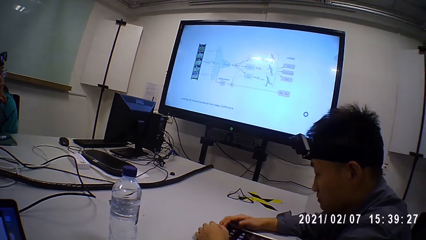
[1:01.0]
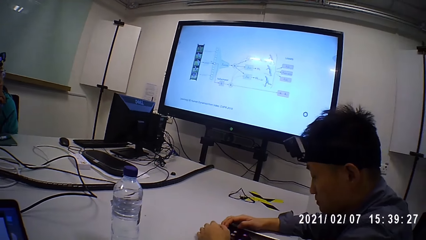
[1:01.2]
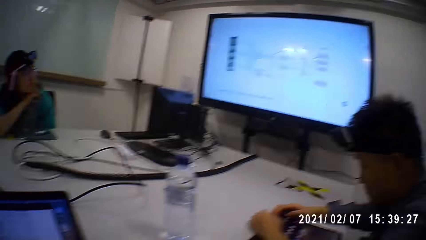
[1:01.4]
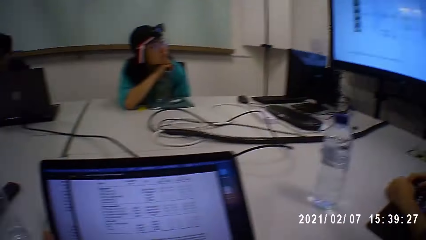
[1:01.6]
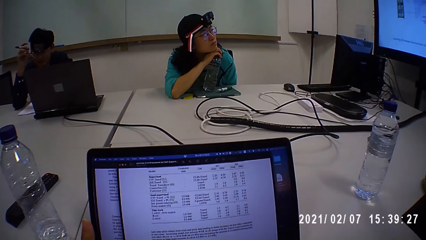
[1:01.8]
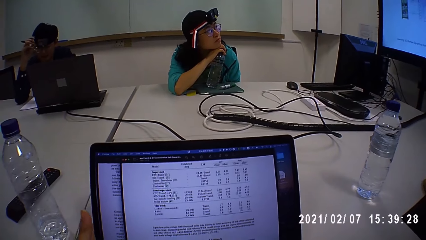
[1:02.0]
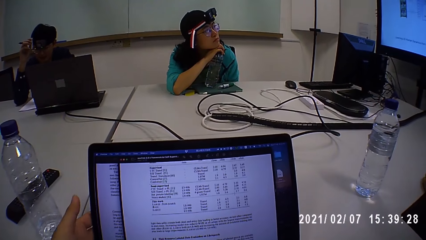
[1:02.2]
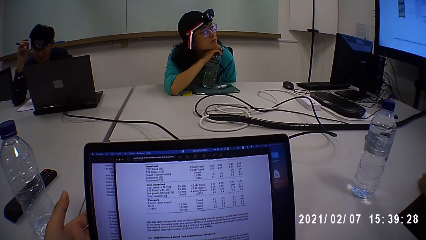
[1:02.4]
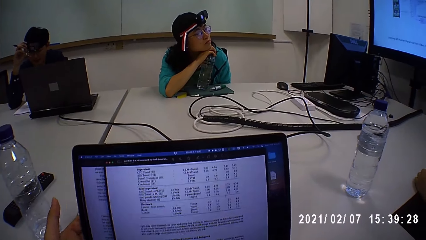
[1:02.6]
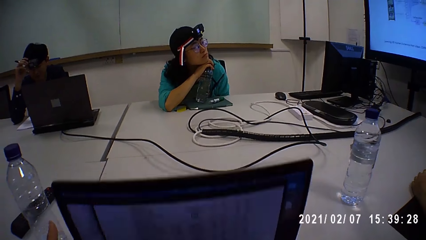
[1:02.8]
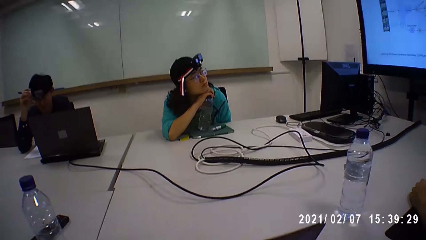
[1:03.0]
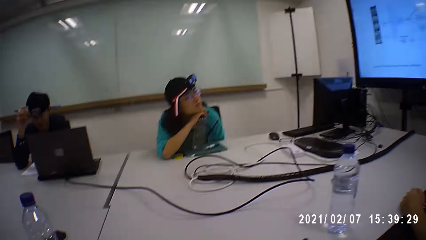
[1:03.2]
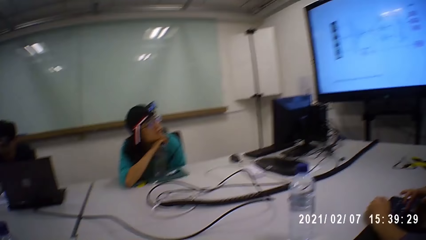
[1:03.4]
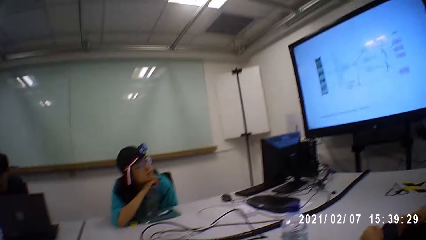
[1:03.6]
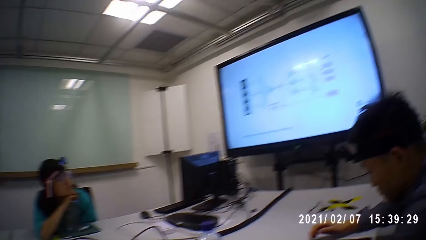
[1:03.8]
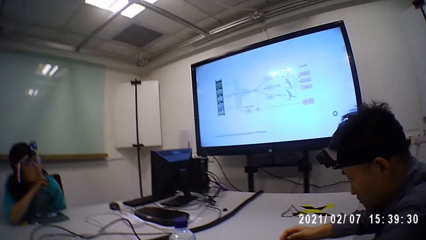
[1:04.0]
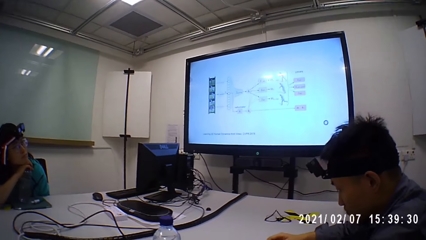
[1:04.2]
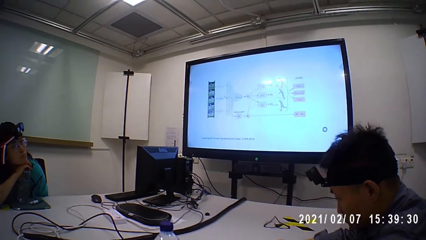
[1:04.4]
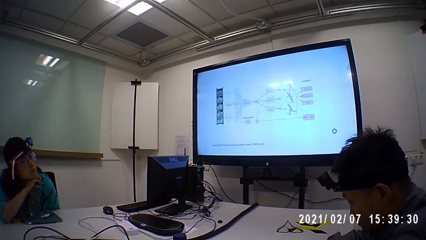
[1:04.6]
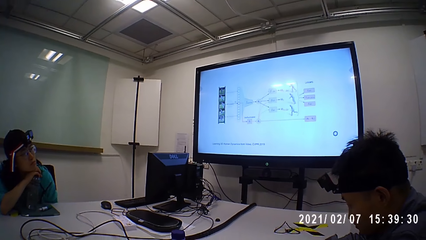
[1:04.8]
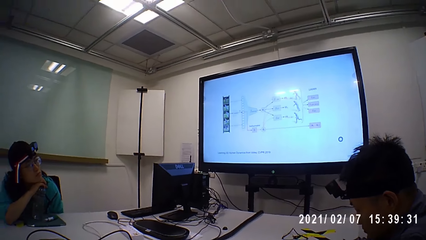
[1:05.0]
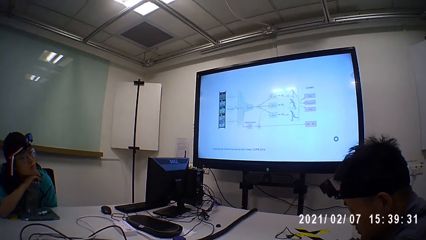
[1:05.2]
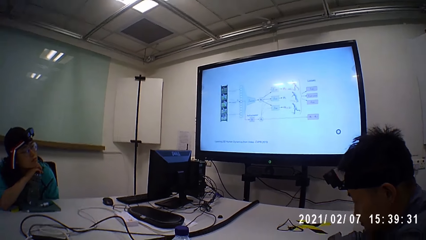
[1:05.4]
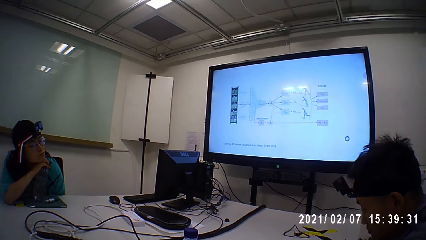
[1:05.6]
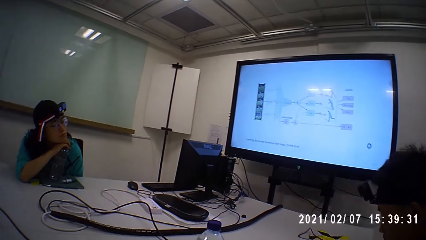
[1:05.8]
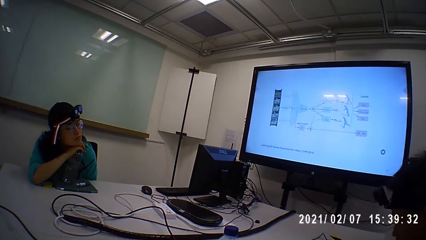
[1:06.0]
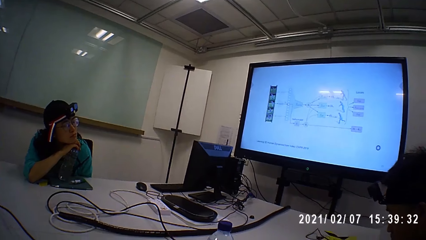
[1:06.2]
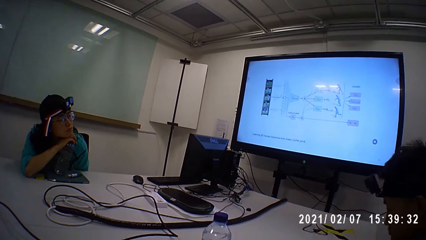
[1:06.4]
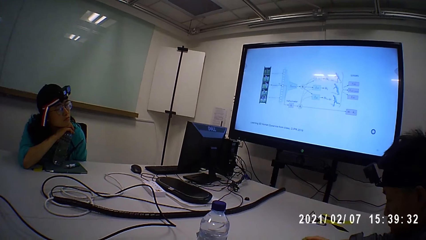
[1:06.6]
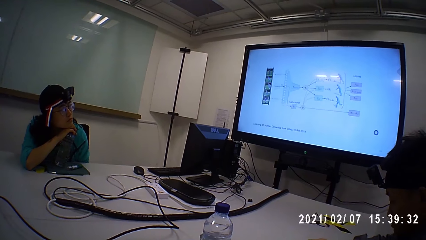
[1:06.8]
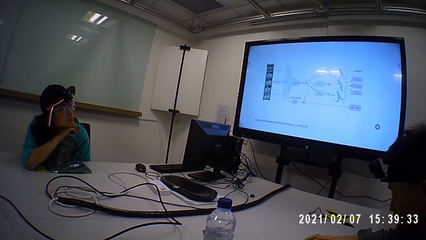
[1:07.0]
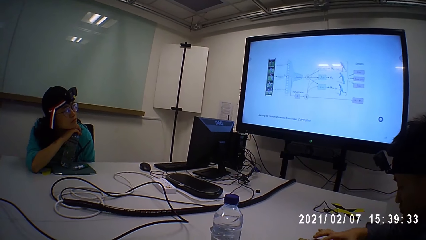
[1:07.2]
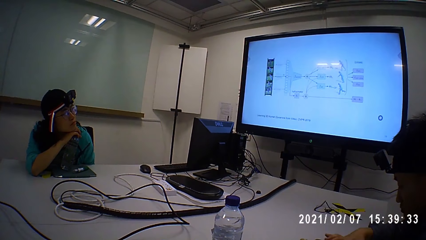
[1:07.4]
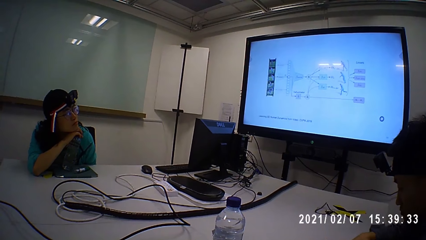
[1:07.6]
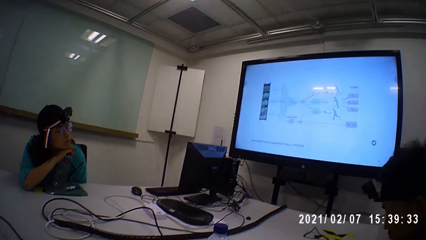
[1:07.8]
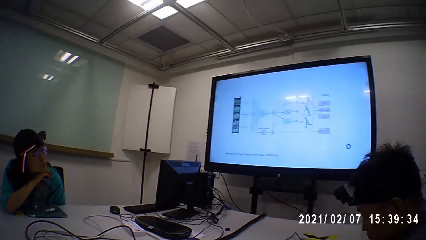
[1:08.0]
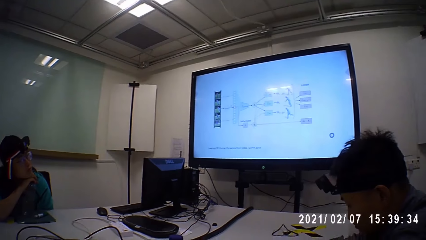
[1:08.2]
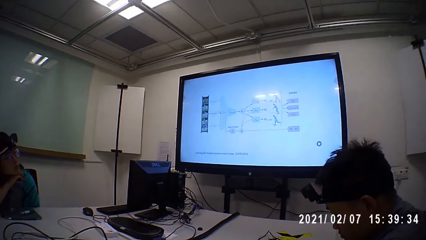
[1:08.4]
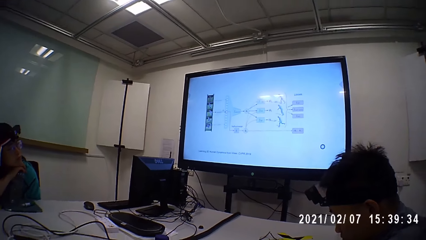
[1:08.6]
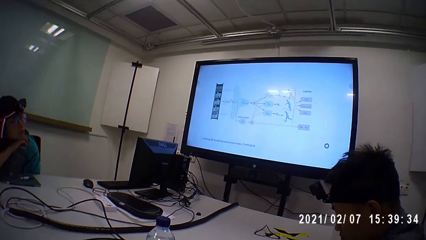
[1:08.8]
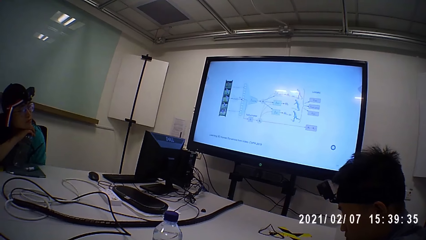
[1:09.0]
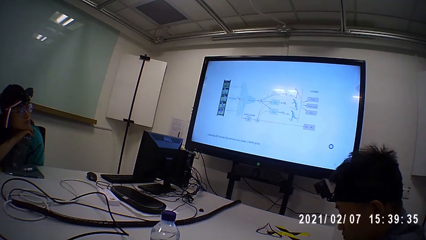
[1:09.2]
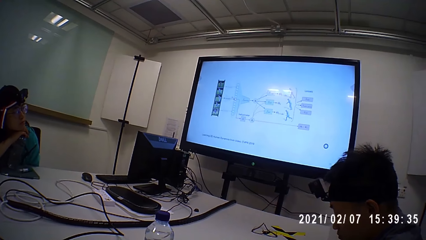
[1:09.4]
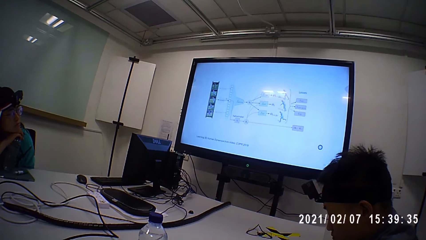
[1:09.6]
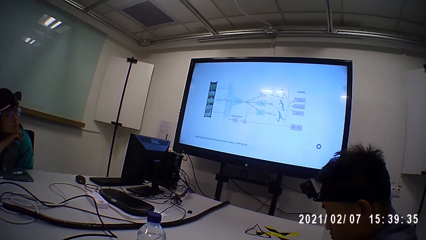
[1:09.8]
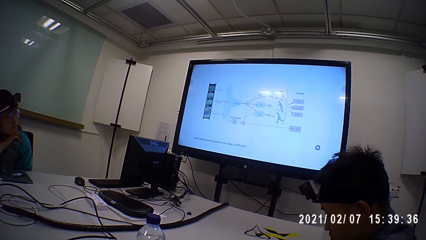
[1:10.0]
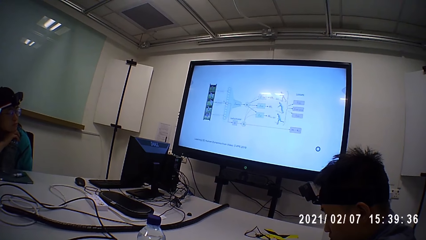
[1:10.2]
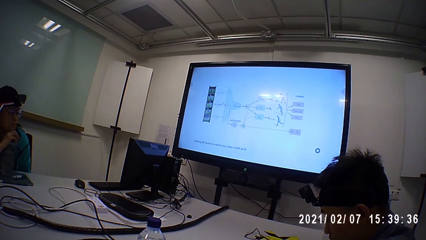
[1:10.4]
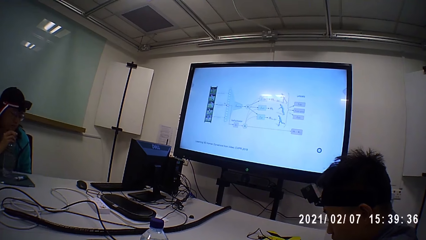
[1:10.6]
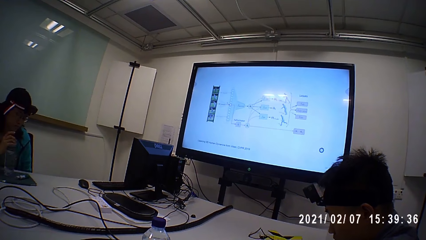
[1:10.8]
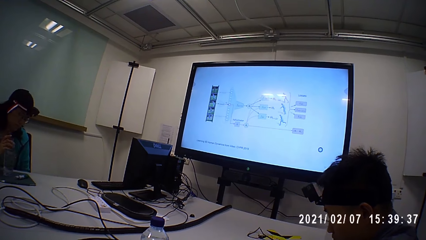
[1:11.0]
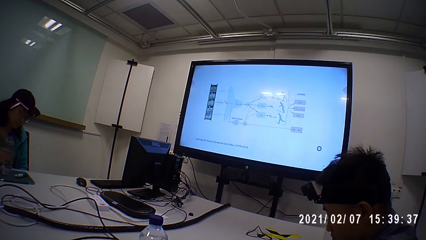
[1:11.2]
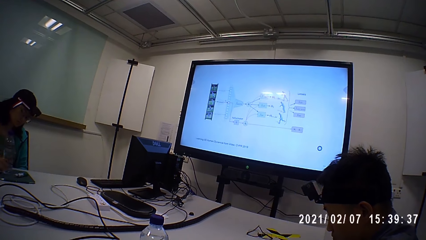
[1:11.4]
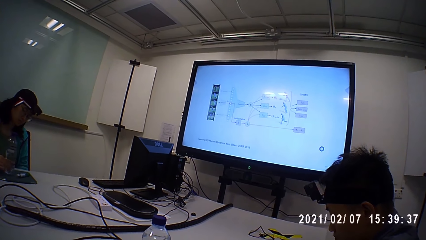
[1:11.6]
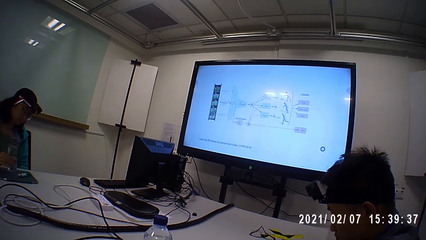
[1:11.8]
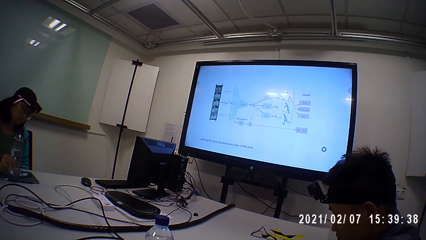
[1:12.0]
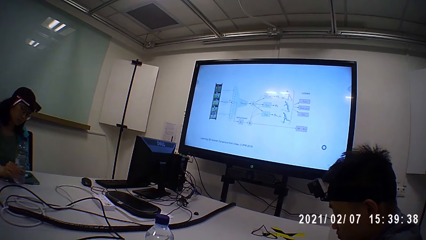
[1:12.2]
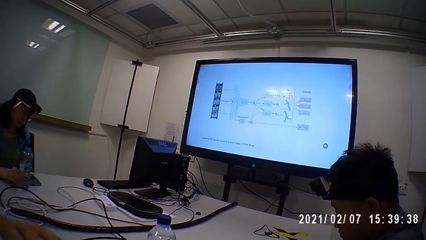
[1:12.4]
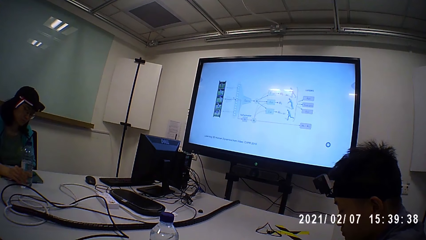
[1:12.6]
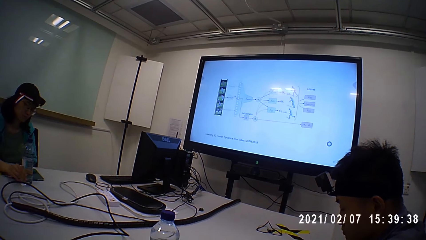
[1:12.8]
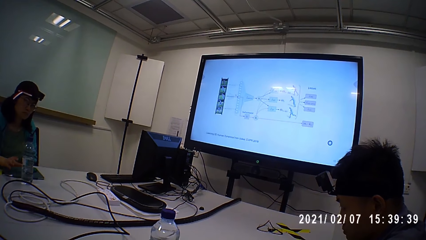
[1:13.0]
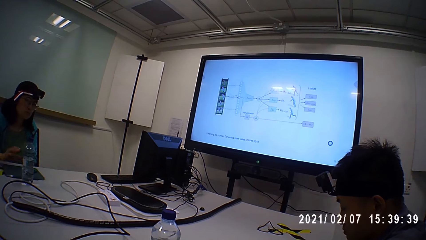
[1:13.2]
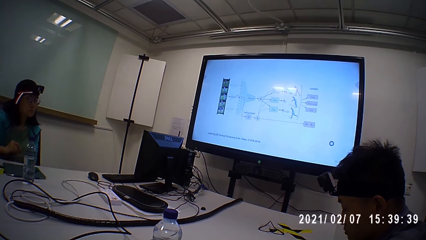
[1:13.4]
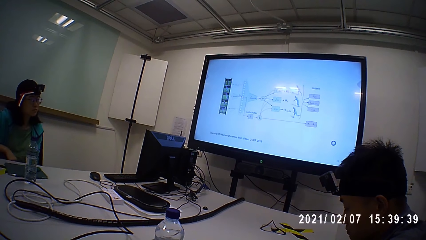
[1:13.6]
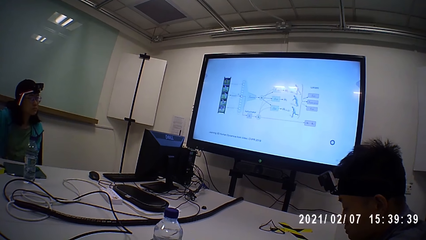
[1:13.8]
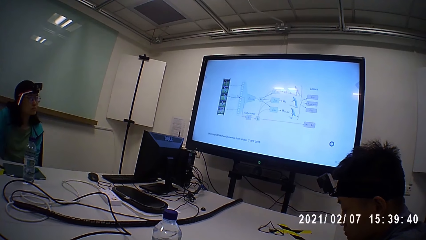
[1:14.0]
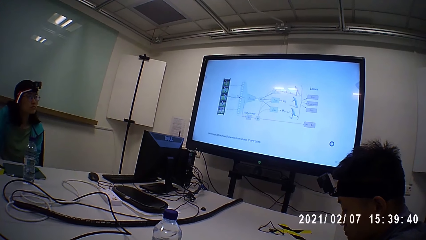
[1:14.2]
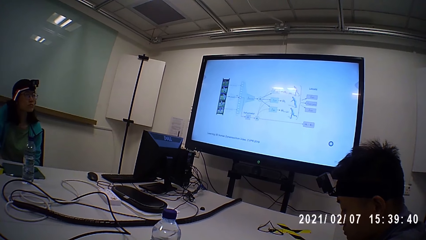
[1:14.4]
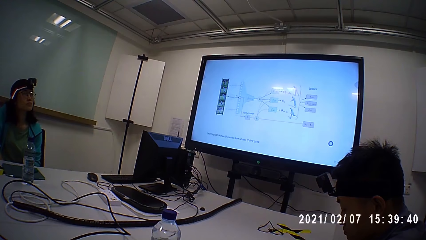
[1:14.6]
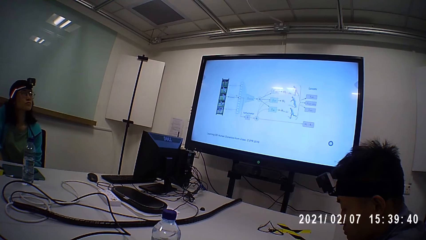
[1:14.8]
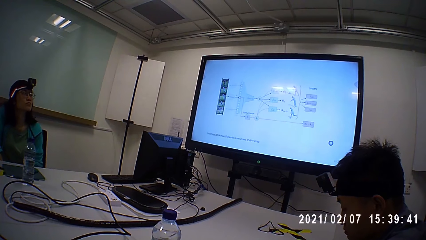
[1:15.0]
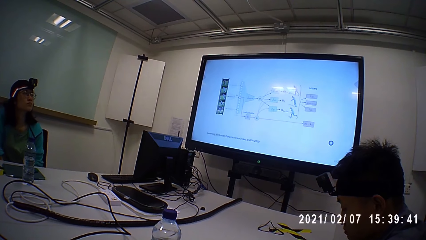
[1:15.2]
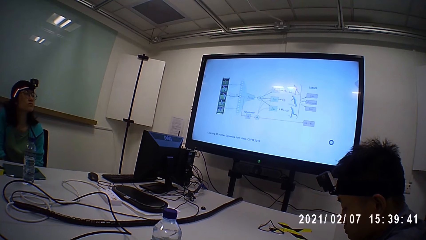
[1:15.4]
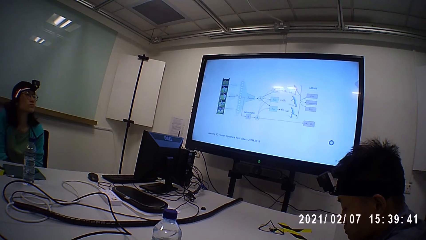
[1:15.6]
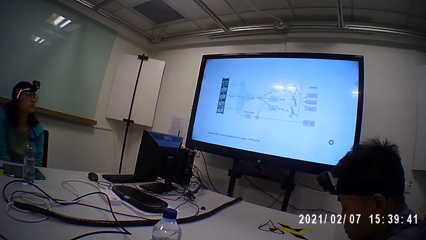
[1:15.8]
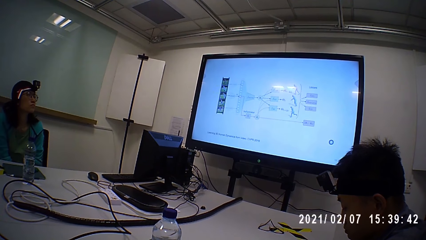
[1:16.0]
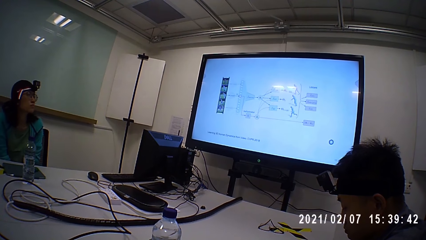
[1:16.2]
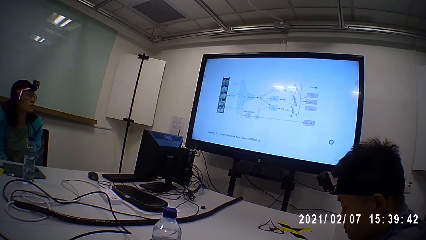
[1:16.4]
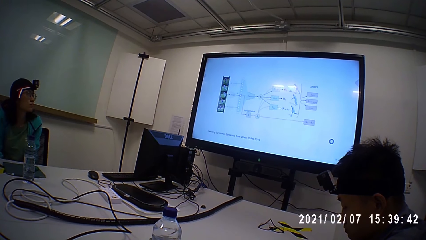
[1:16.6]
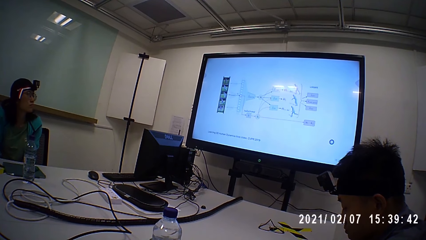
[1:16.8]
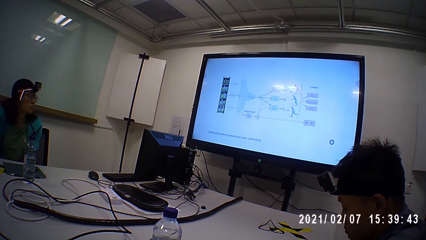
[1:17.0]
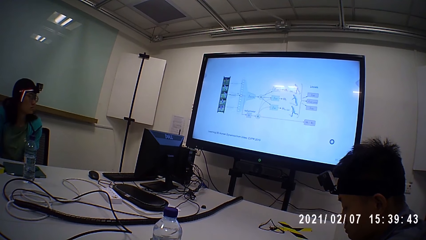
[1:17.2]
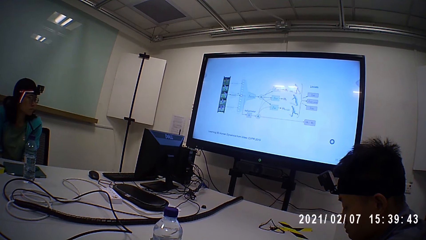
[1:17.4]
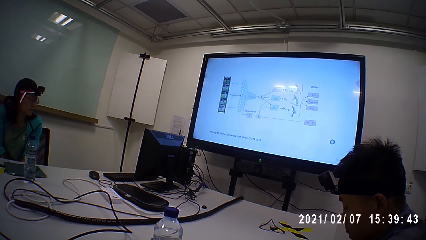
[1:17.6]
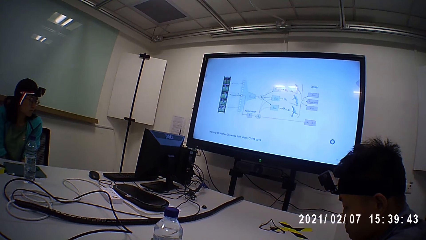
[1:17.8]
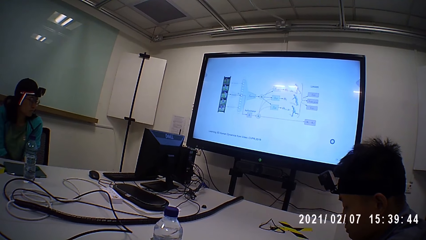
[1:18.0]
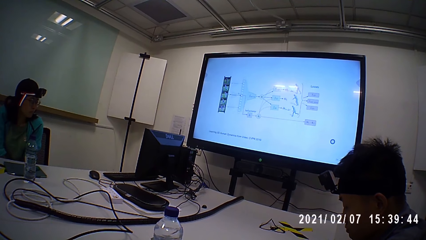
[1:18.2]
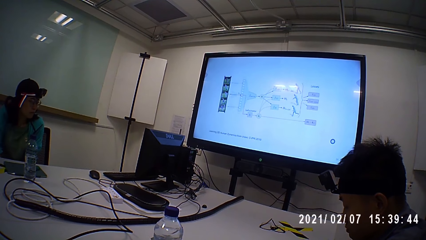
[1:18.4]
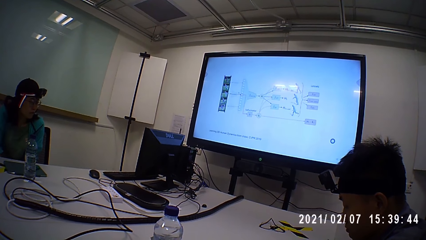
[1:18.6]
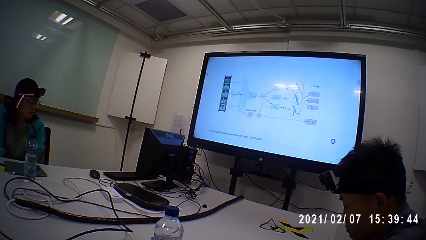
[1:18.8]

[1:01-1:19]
The camera wearer uses the laptop. They close the laptop. They look at the presentation screen.
